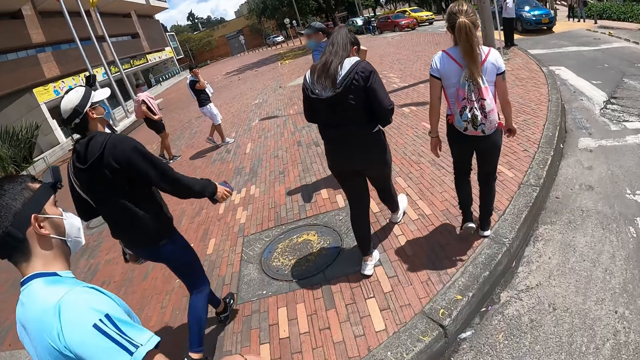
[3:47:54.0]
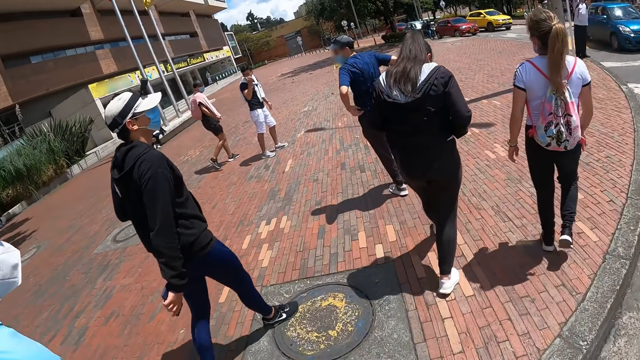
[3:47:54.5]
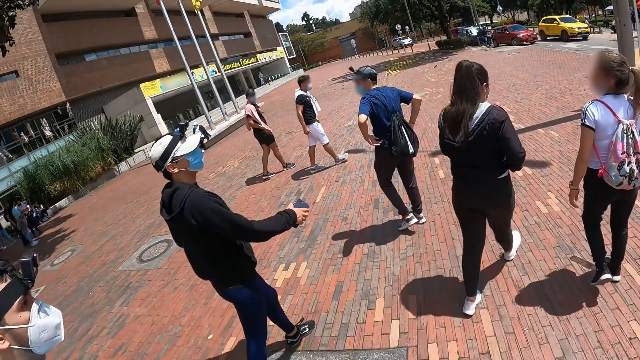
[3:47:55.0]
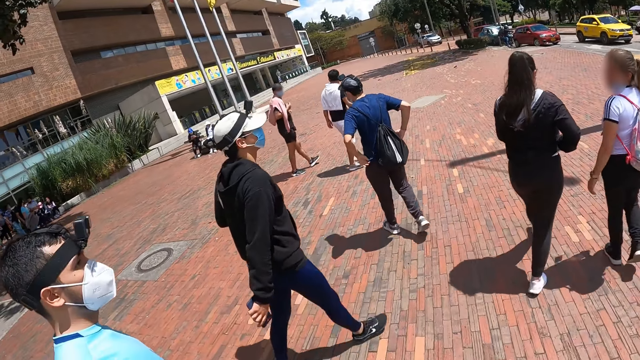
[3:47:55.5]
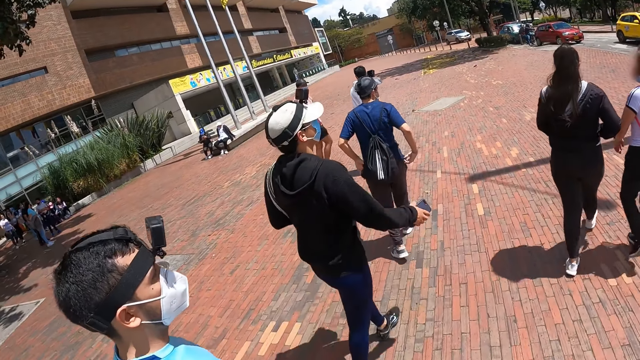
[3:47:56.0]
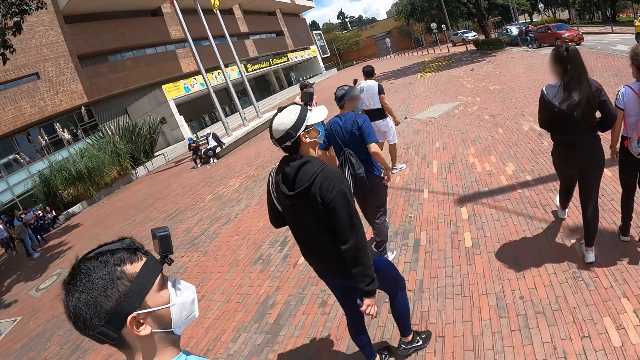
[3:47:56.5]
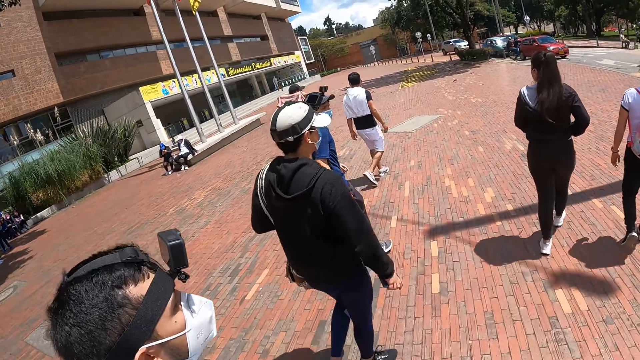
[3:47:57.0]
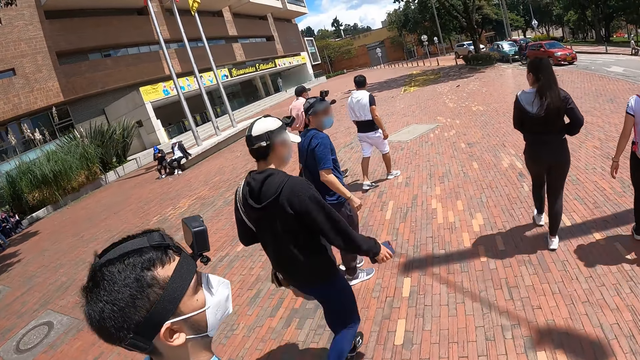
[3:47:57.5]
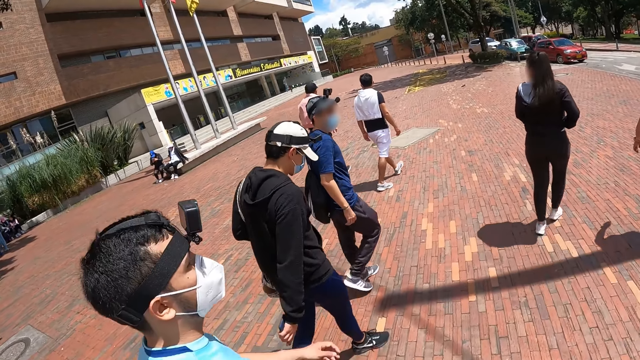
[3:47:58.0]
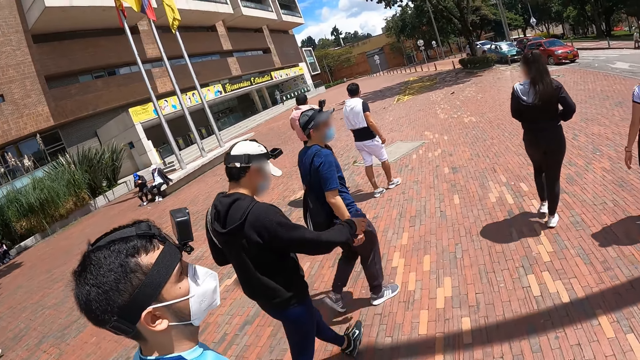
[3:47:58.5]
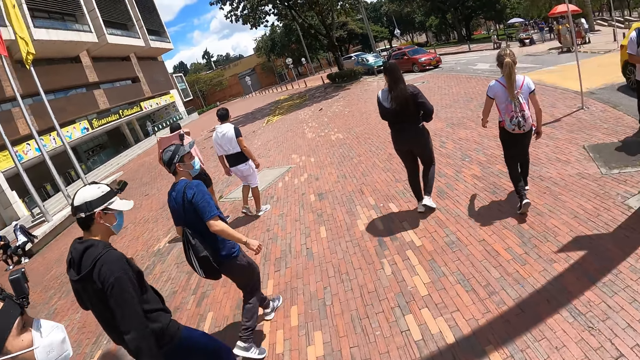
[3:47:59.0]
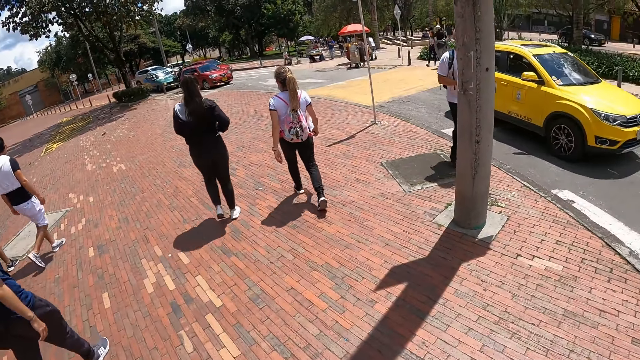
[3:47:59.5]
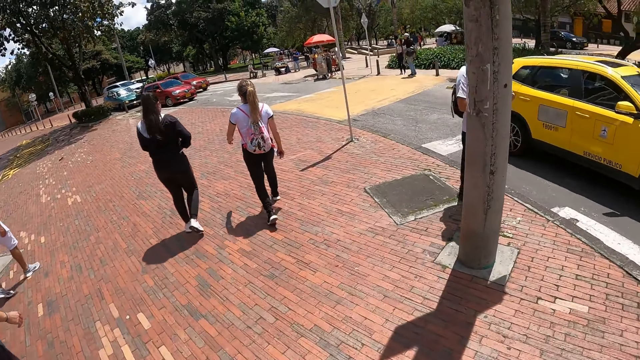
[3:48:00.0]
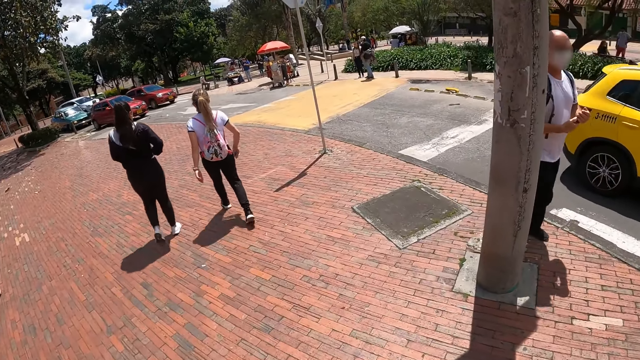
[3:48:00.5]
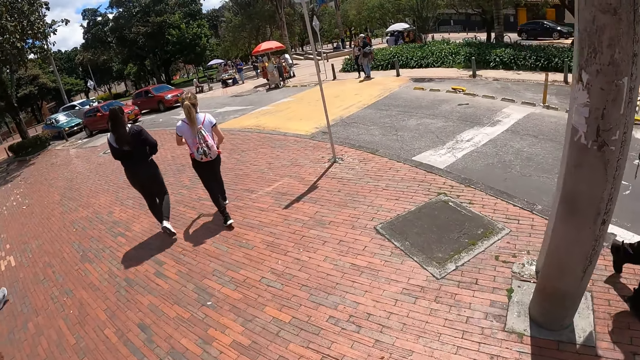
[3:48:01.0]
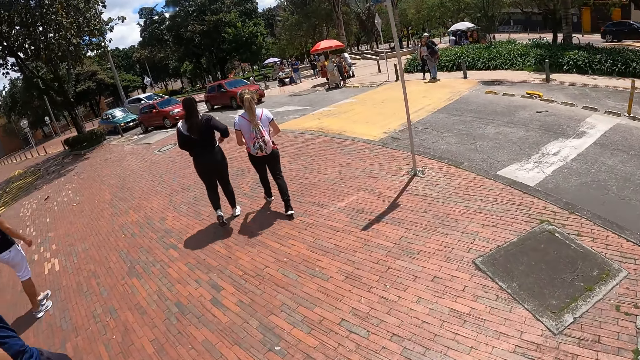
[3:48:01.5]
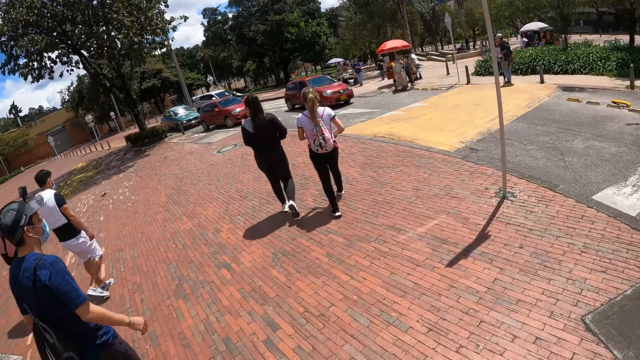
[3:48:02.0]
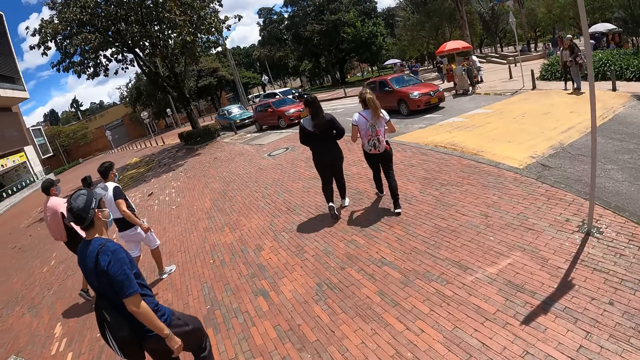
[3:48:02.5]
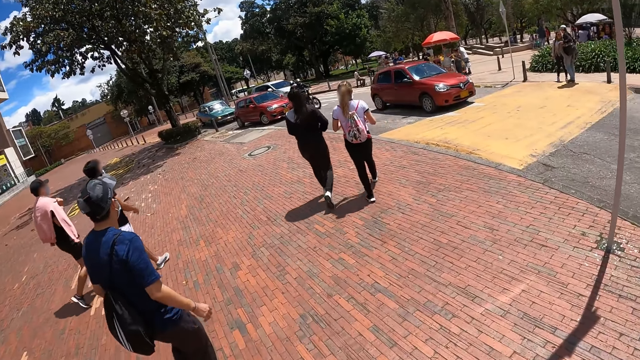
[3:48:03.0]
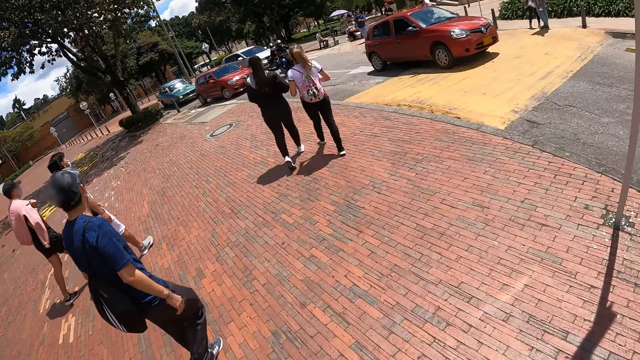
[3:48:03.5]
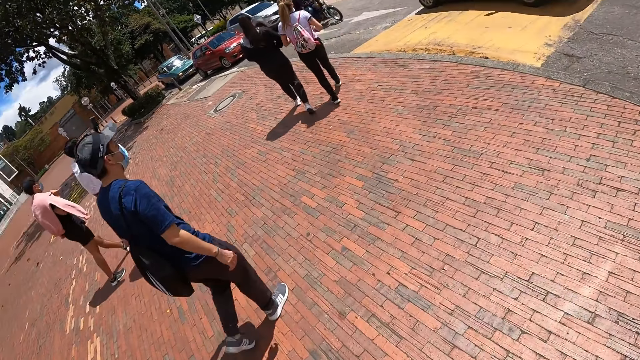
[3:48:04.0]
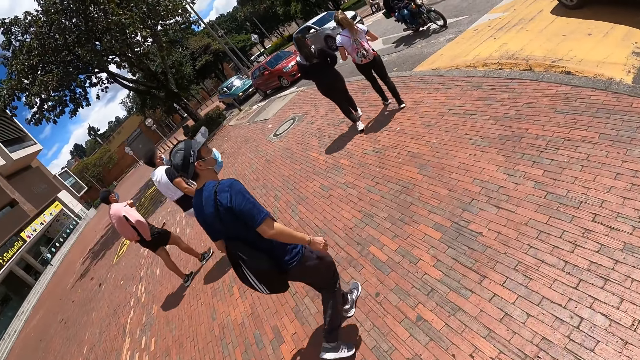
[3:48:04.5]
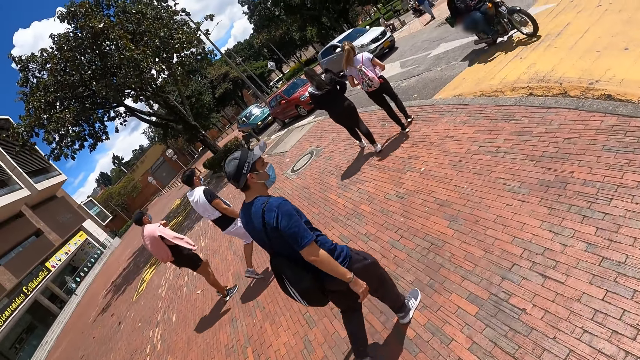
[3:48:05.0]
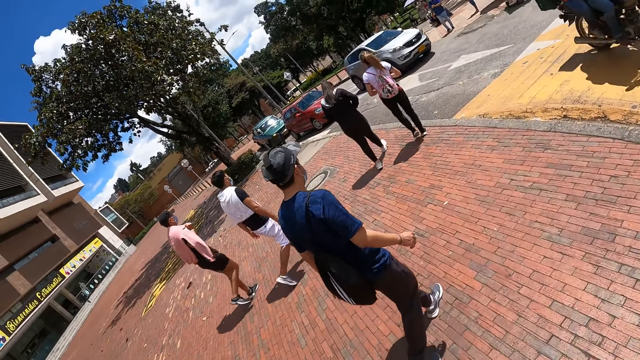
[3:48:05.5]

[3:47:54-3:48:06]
The camera wearer walks on the pavement beside the road. A man walks on the pavement beside the road.

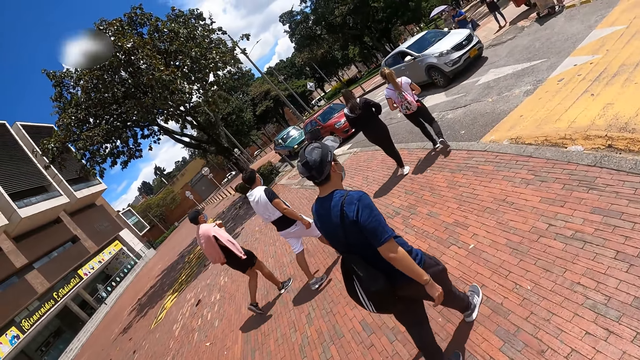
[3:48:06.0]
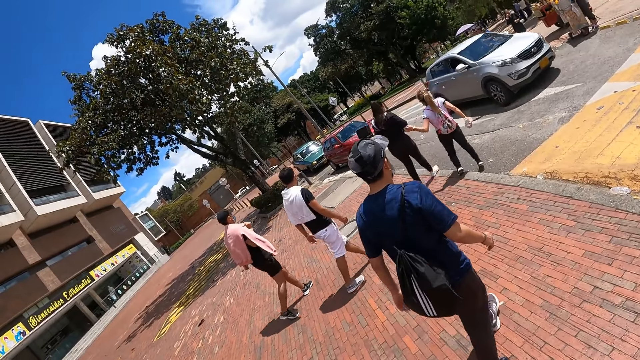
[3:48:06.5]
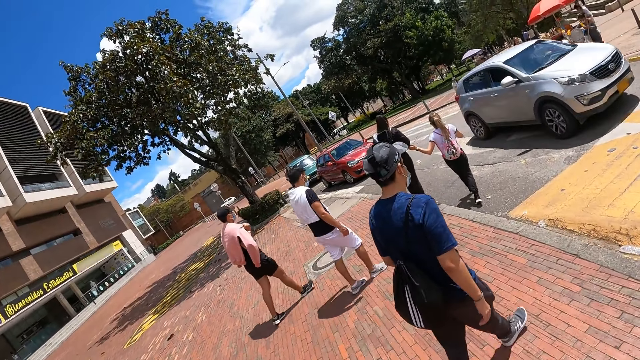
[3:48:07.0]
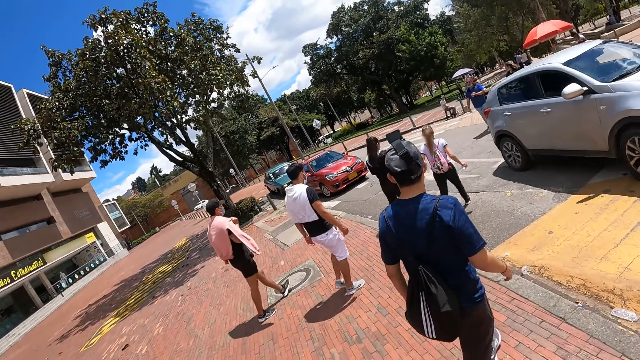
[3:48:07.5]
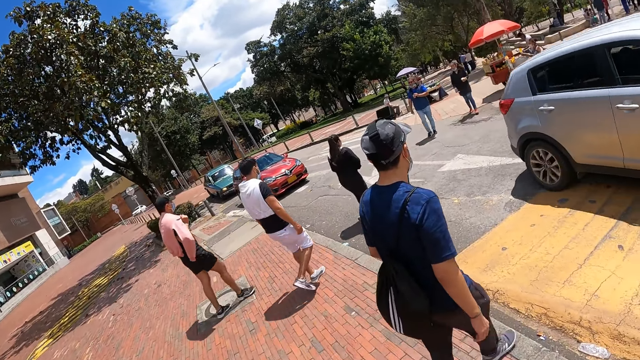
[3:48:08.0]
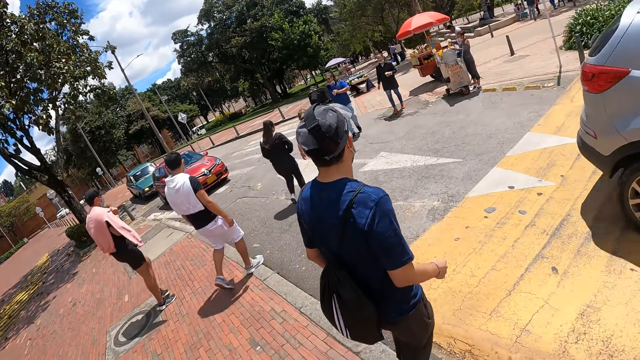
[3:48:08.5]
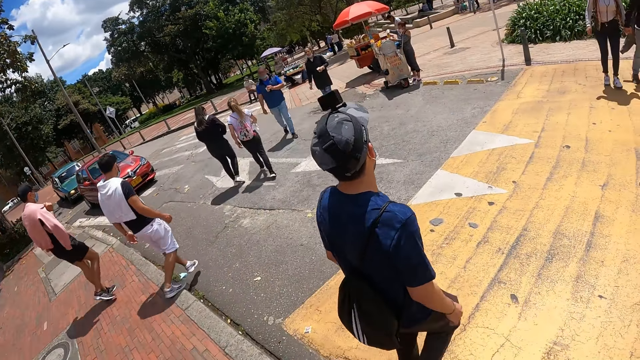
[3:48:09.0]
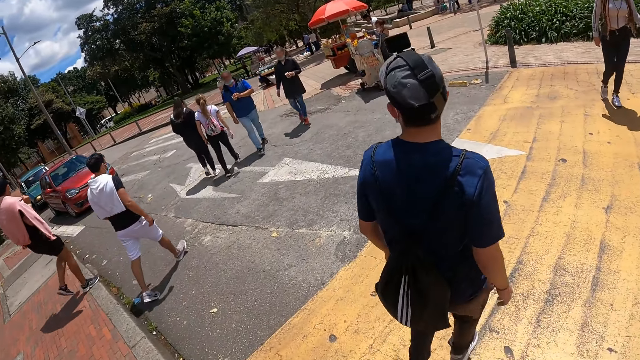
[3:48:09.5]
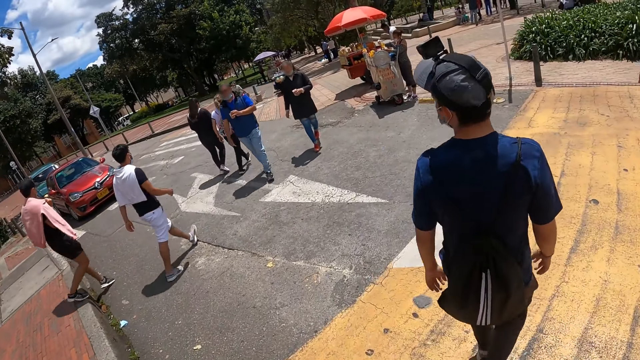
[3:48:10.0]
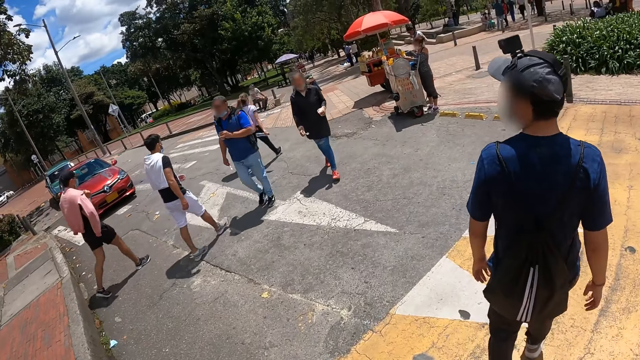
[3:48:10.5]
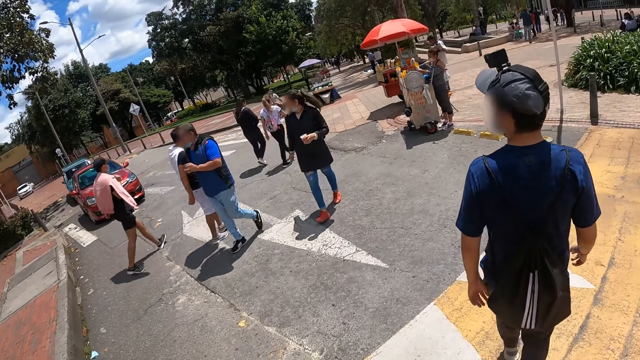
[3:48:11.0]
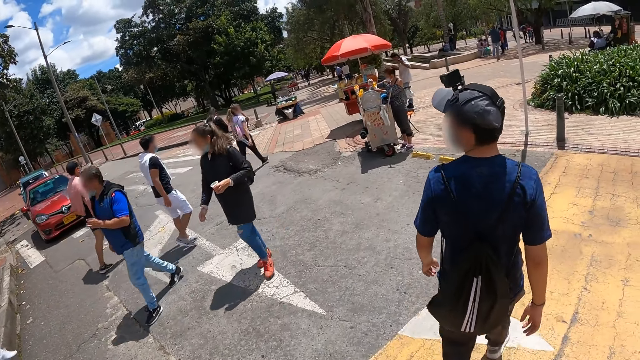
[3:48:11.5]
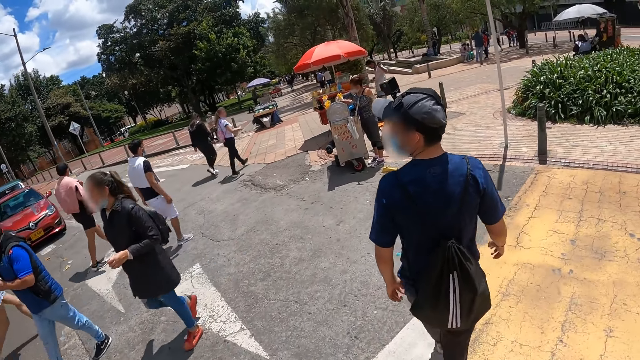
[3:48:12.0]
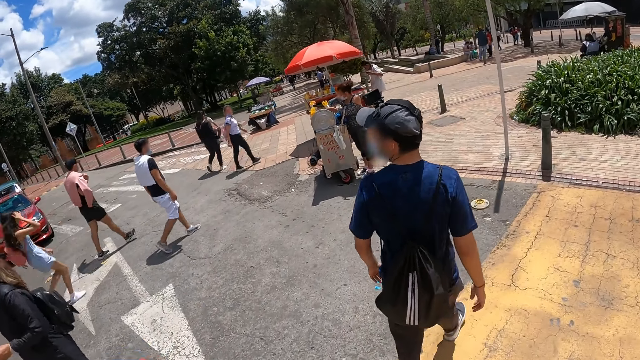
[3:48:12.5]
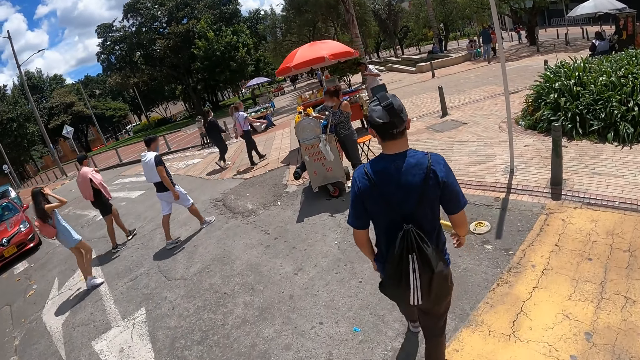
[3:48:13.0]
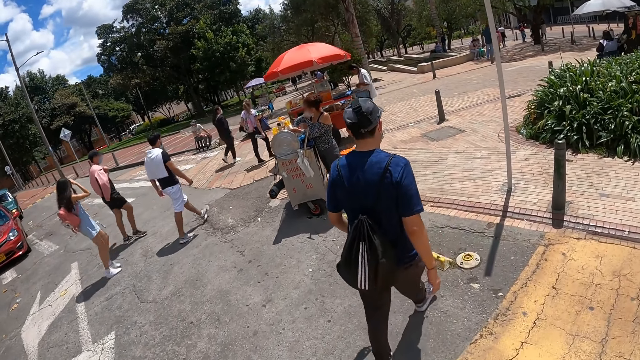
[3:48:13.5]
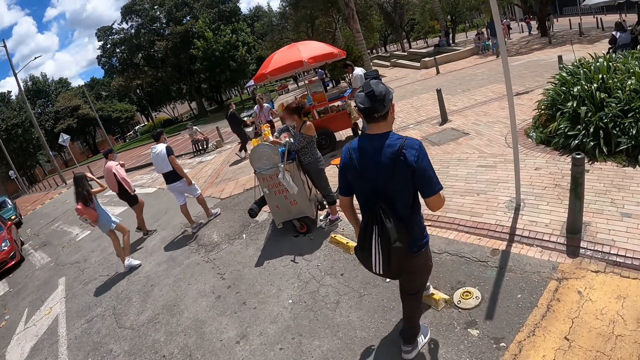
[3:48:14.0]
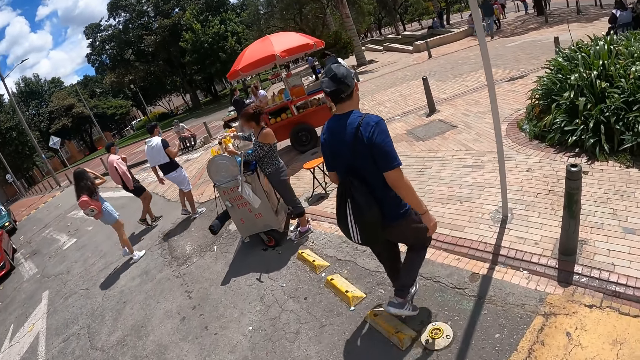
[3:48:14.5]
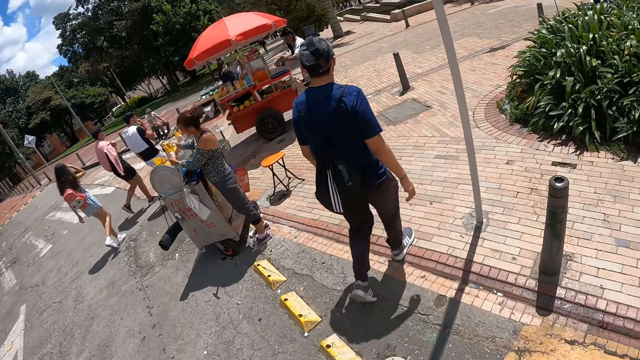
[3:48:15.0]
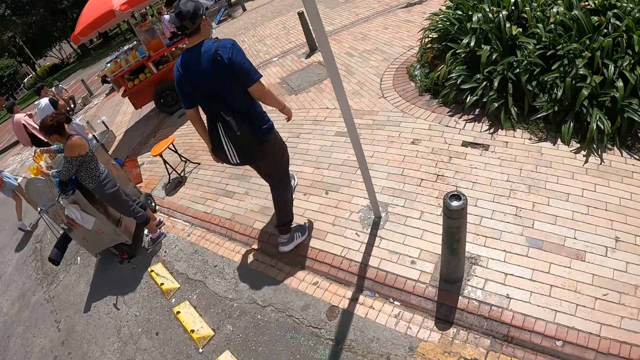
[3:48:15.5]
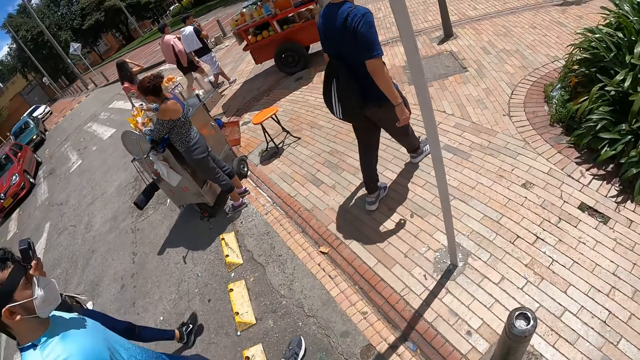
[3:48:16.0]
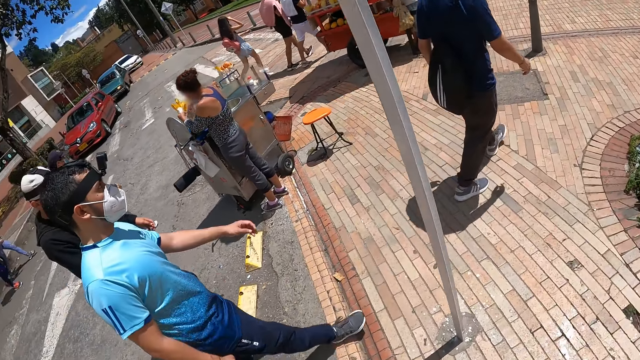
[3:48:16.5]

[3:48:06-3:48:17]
A grey car drives past the camera wearer. A man crosses a striper on the road to a pavement beside the road. The man walks on the road. The camera wearer crosses the striper on the road to the pavement beside the road with two other men. They walk on the road. The first man walks on the pavement beside the road.
